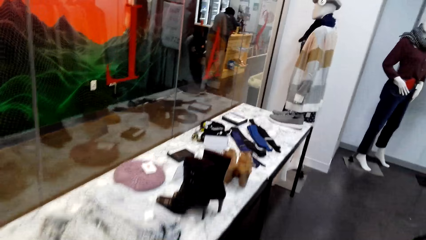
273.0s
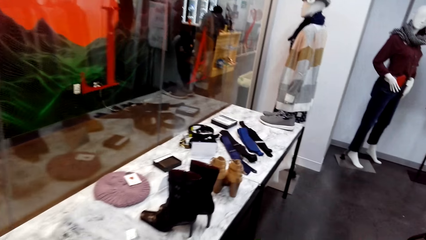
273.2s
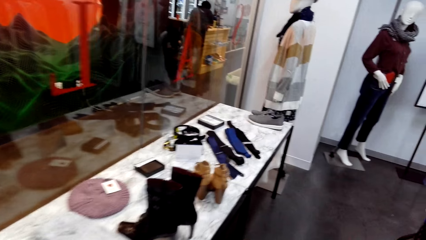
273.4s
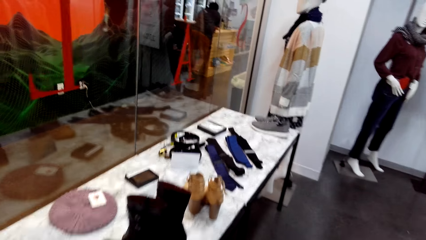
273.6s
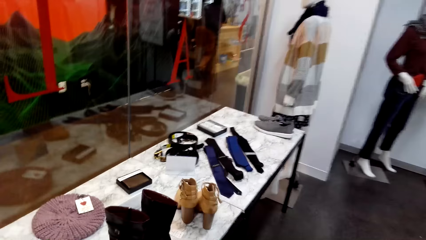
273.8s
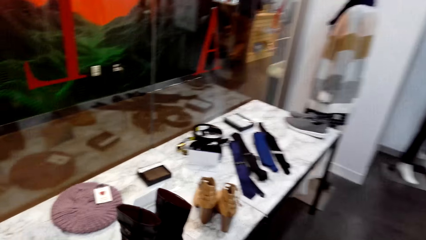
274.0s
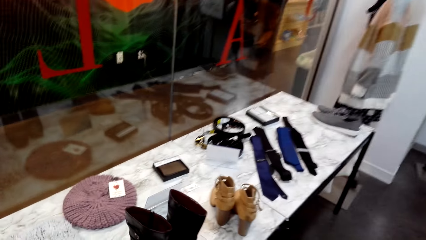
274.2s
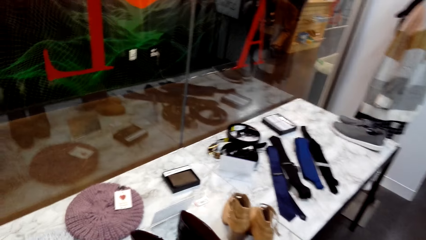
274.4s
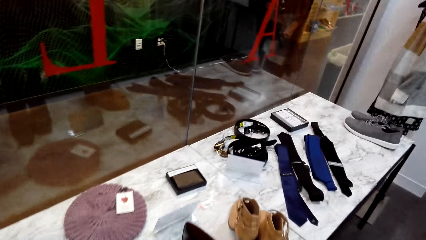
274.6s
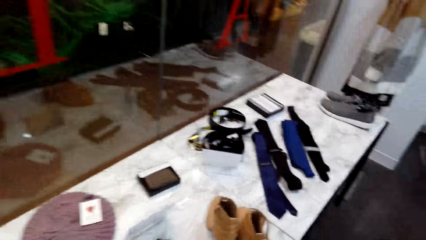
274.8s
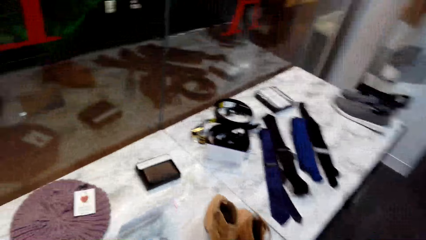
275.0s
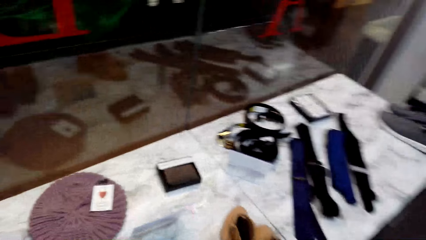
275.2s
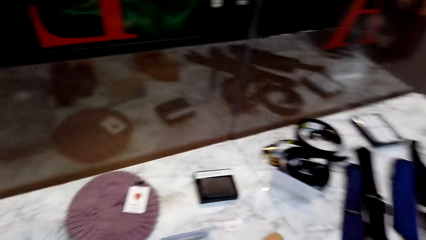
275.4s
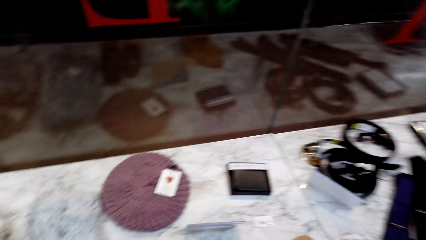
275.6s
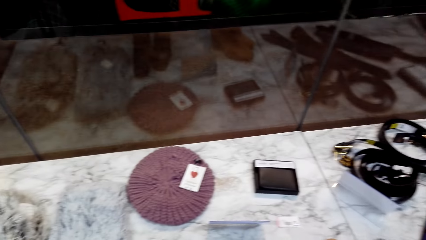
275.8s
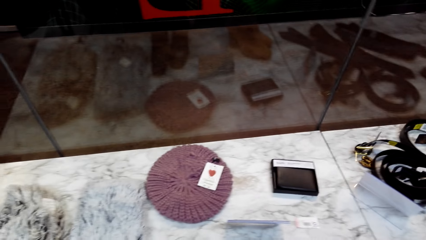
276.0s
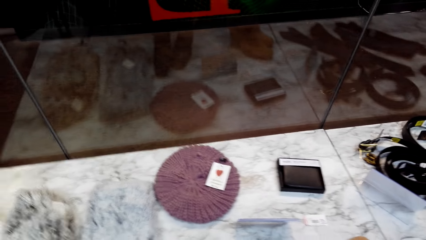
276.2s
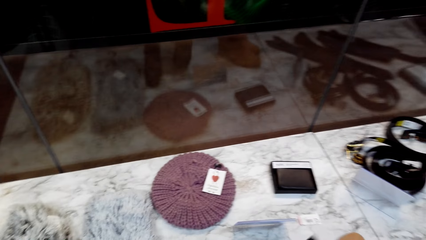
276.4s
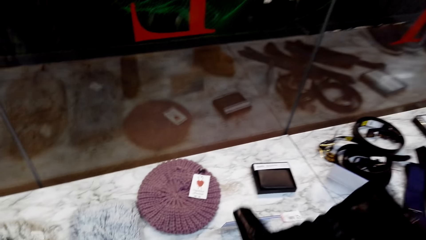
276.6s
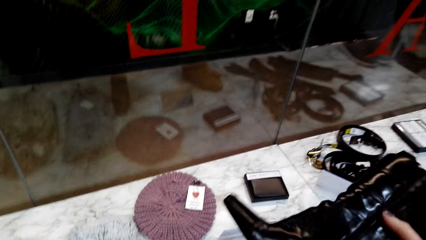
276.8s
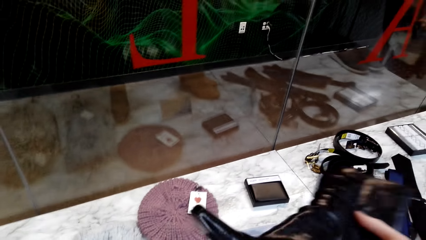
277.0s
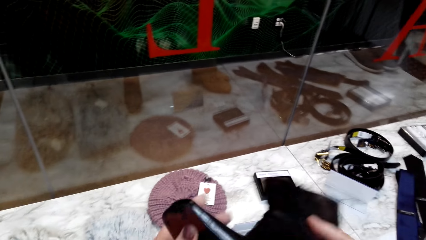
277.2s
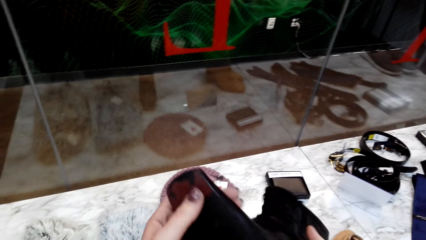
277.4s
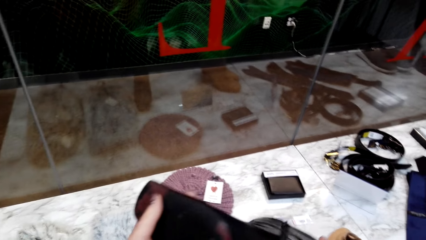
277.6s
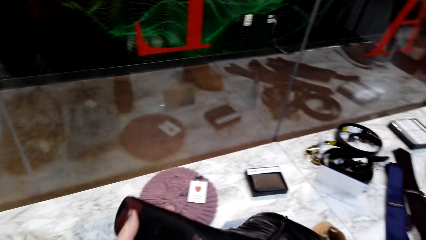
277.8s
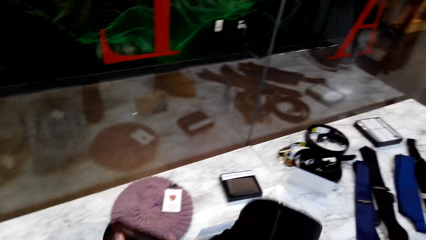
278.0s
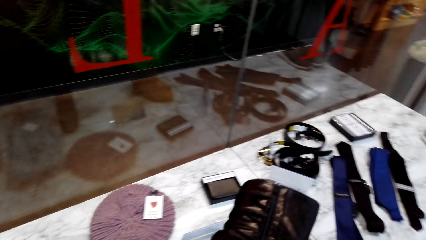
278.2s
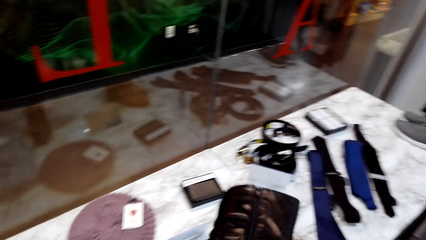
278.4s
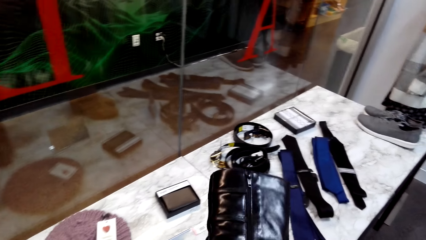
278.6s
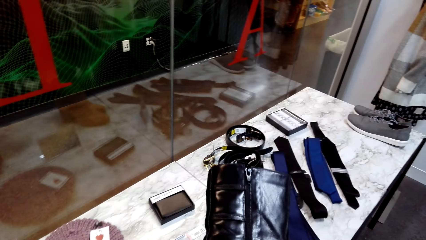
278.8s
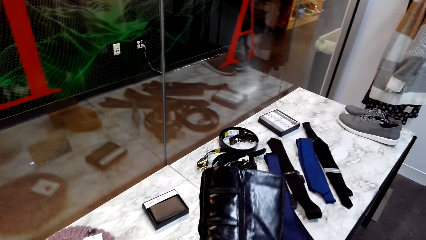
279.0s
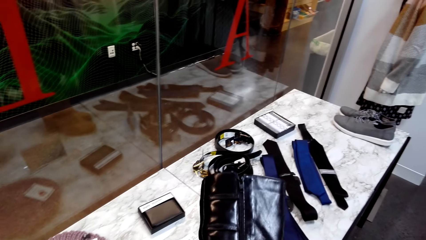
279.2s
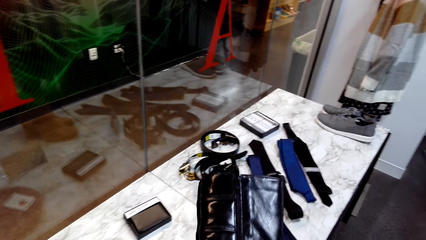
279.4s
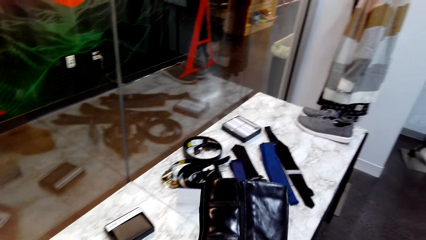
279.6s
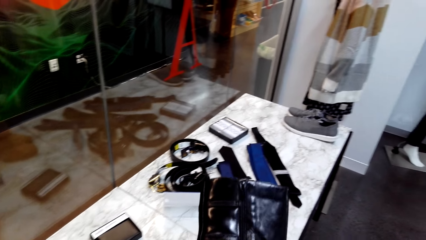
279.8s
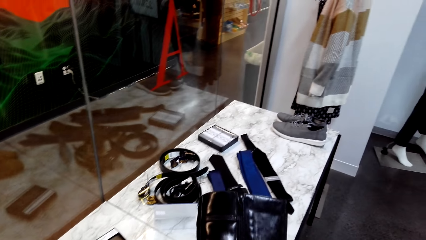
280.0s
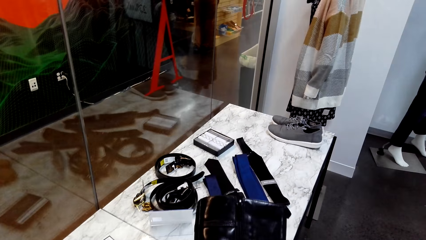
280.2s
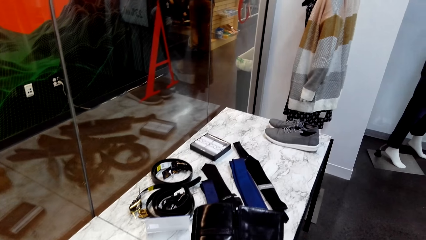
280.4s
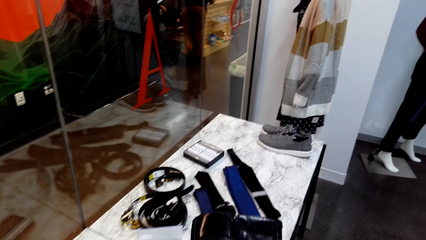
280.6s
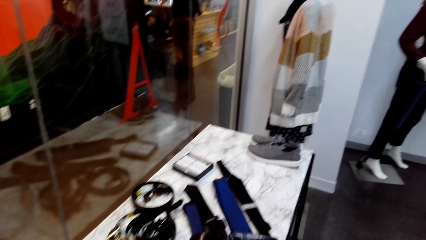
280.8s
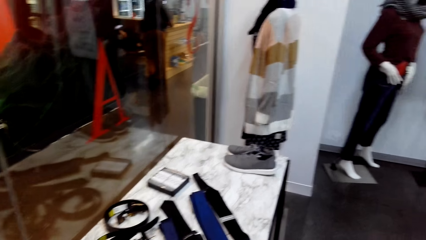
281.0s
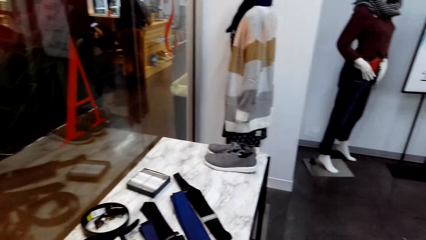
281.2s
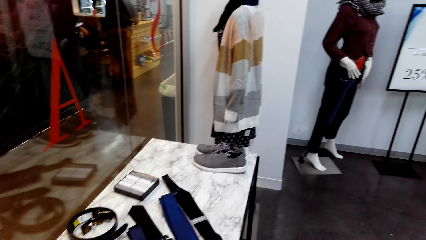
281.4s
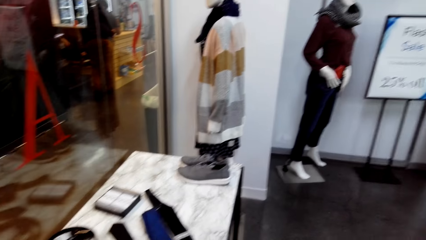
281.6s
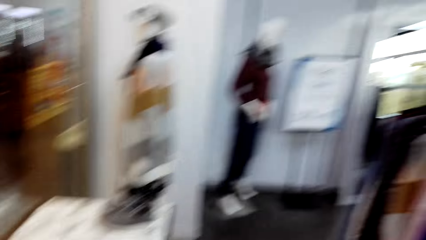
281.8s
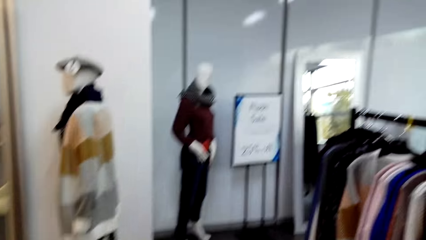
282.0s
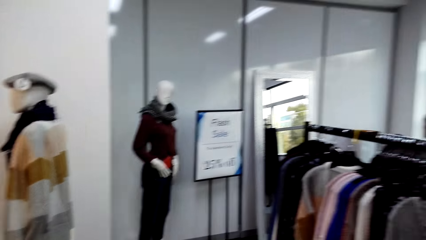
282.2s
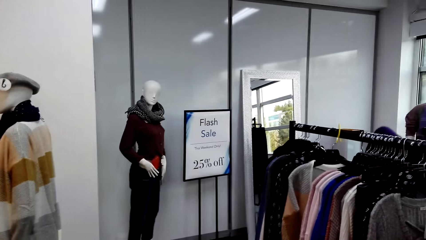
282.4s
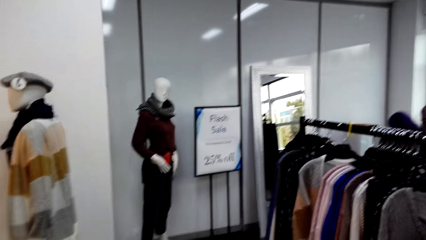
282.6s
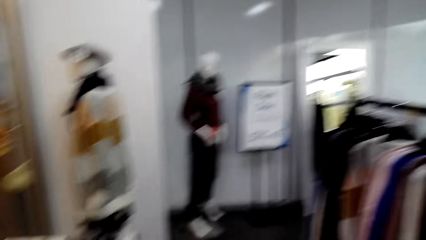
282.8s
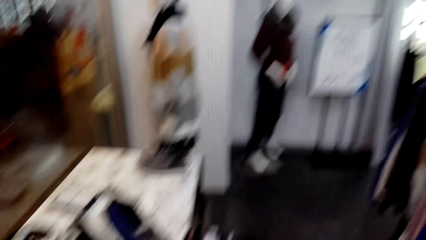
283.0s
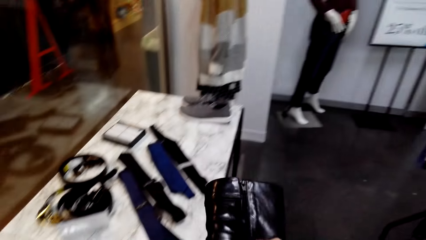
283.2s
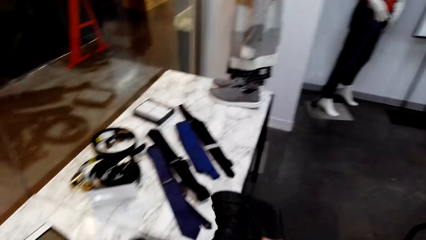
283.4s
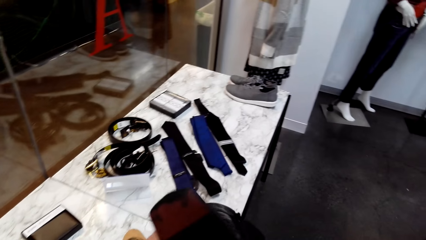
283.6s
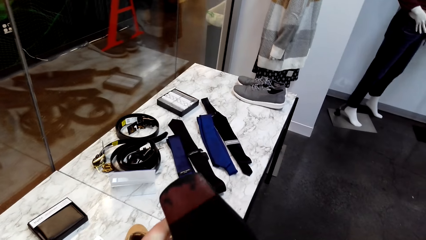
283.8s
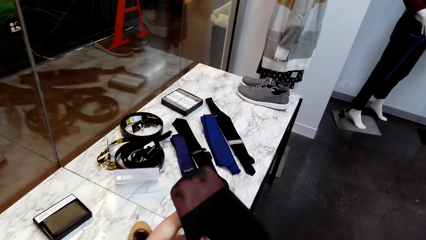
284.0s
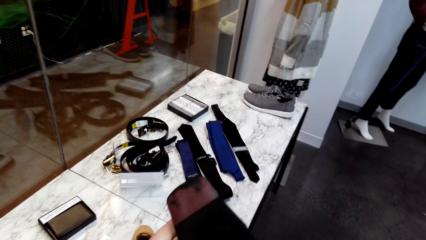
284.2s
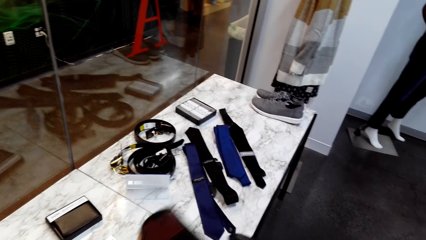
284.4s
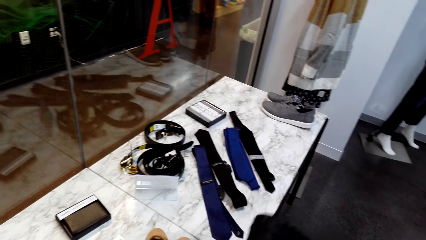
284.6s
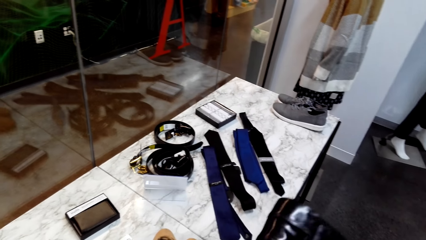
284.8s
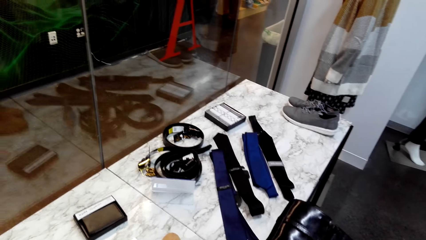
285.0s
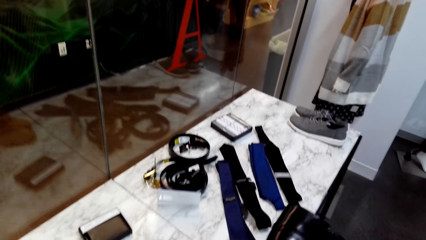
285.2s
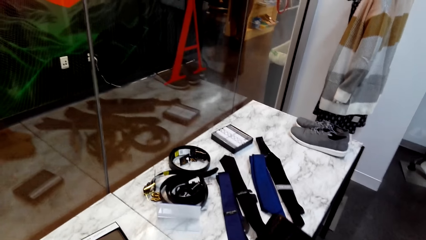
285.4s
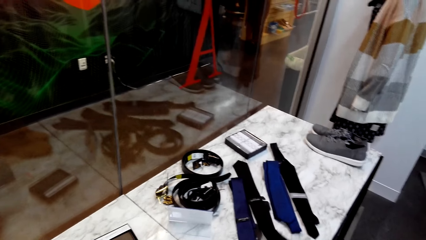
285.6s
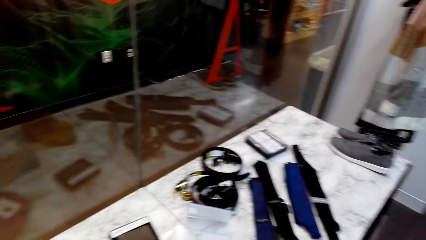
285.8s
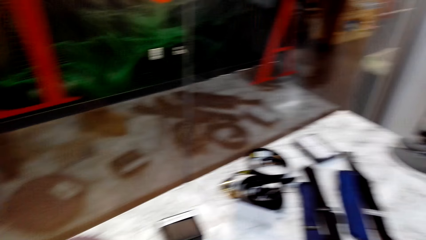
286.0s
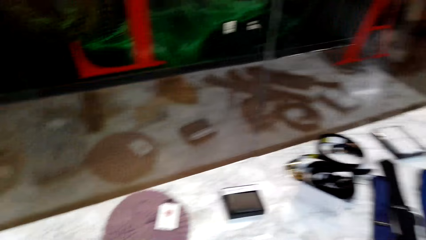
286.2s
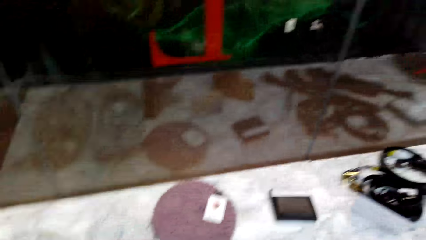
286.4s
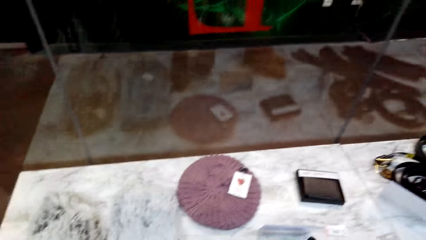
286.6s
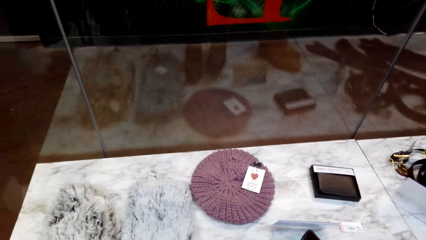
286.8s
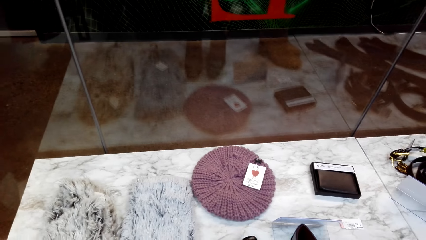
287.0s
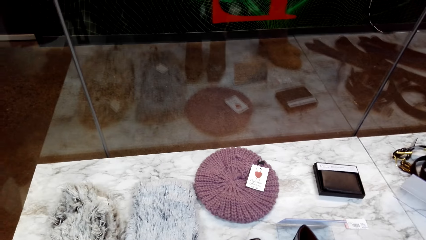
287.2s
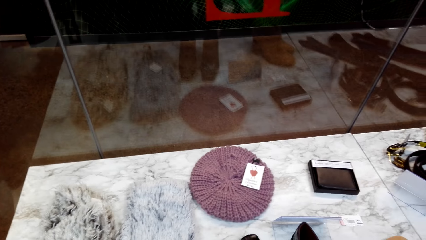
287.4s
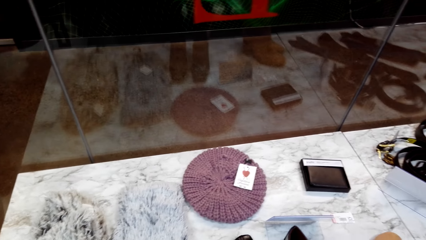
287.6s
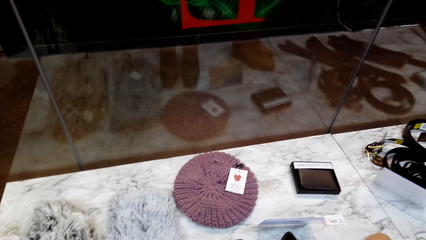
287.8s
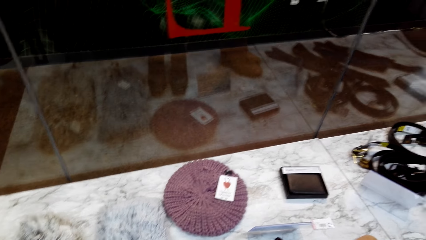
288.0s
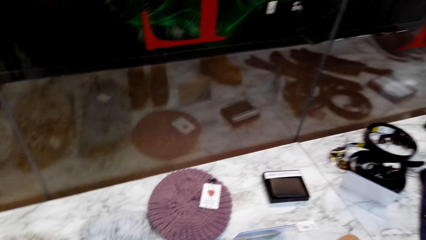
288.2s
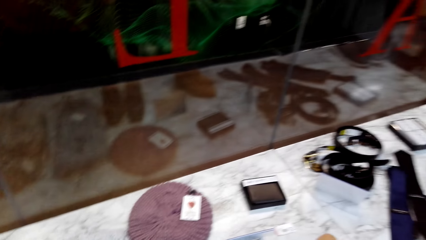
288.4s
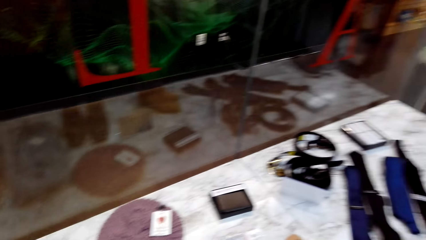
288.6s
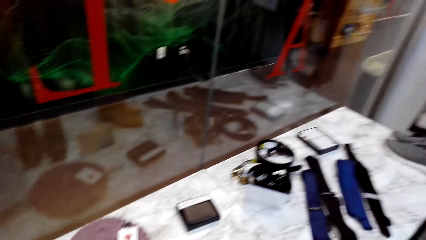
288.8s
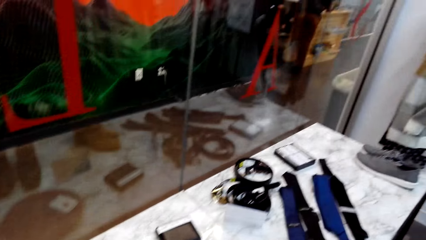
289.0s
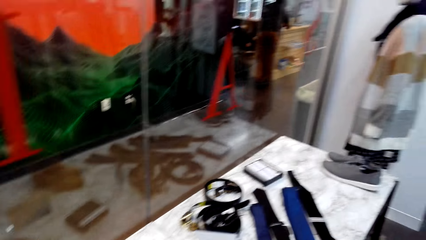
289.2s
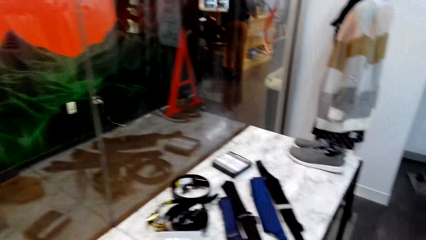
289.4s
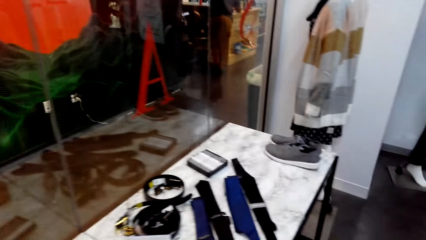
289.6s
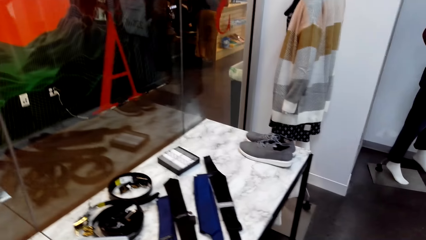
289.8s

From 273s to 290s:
The camera wearer picks up the boot on the table. They examine the boot. A lady raises up. The camera wearer looks around the room.
